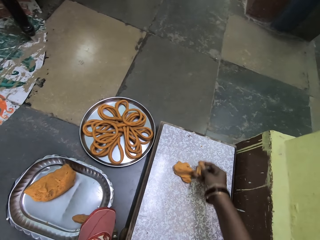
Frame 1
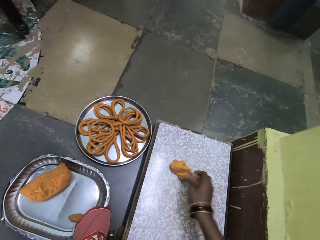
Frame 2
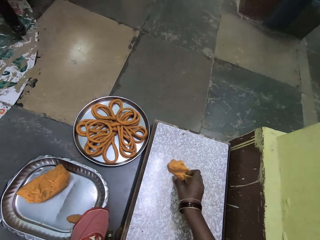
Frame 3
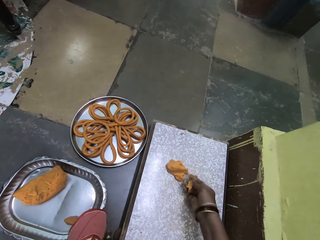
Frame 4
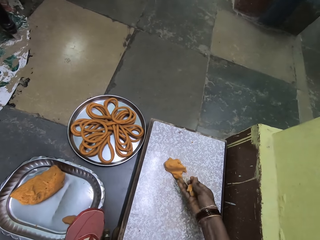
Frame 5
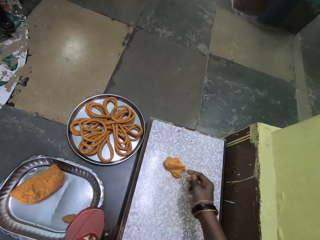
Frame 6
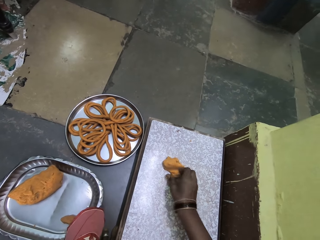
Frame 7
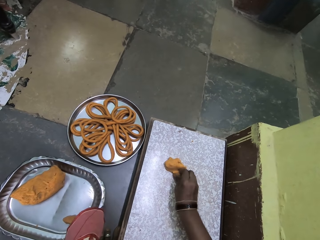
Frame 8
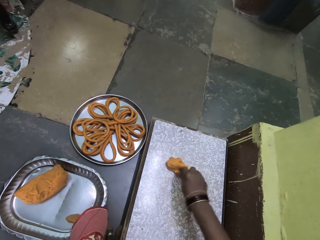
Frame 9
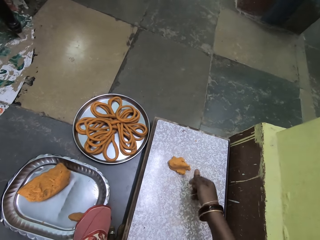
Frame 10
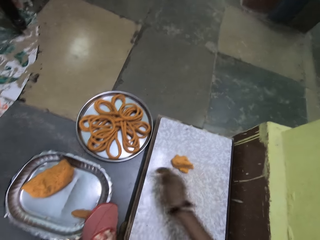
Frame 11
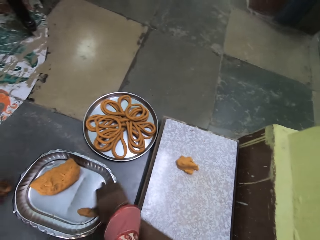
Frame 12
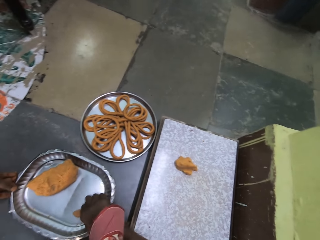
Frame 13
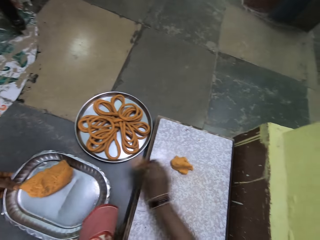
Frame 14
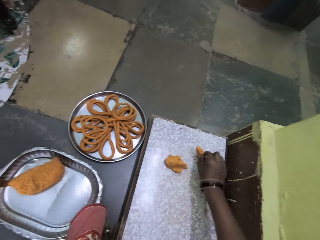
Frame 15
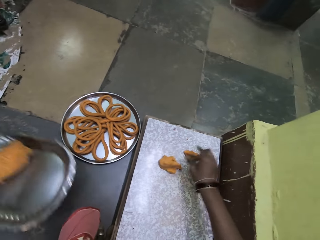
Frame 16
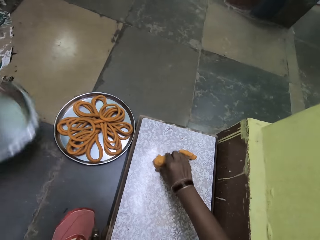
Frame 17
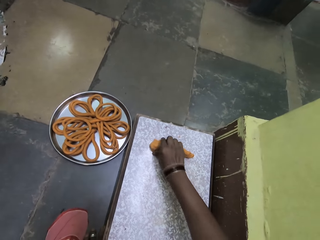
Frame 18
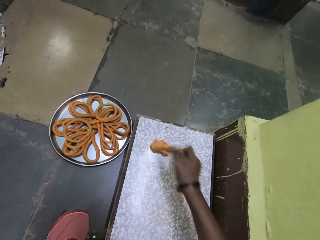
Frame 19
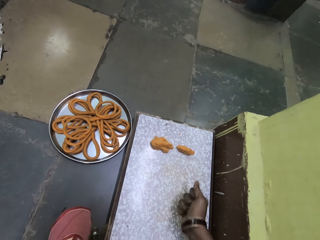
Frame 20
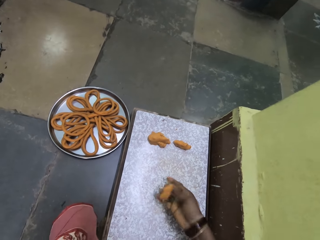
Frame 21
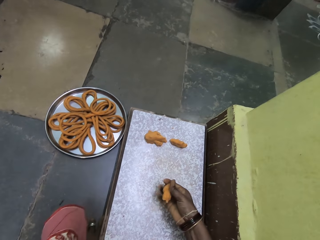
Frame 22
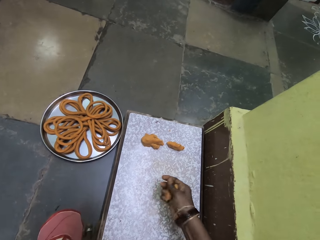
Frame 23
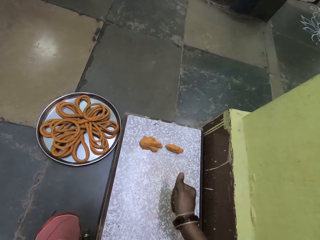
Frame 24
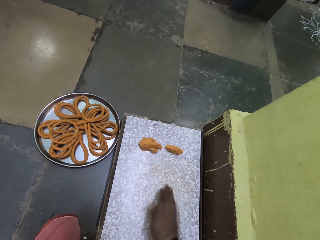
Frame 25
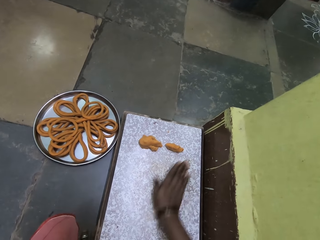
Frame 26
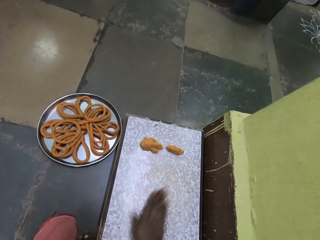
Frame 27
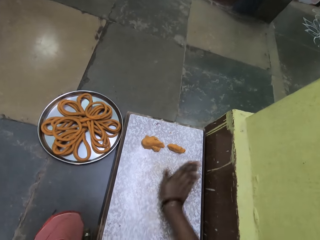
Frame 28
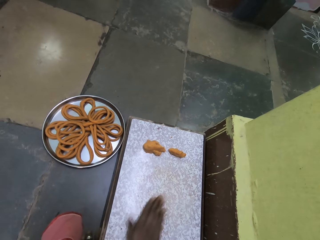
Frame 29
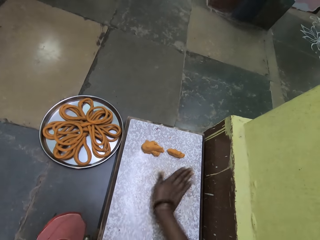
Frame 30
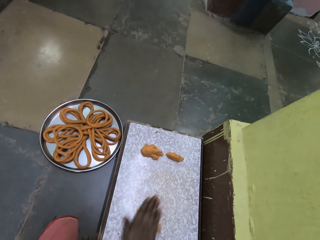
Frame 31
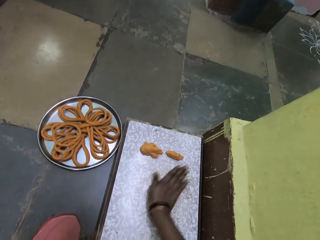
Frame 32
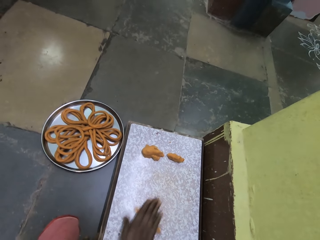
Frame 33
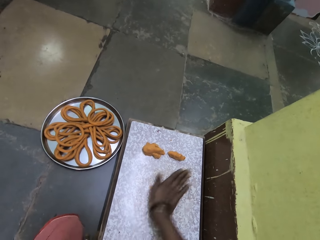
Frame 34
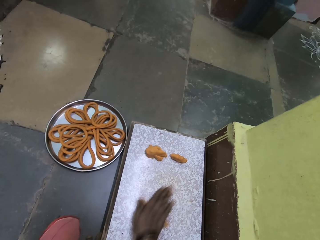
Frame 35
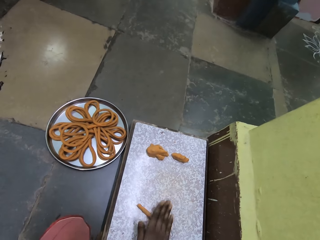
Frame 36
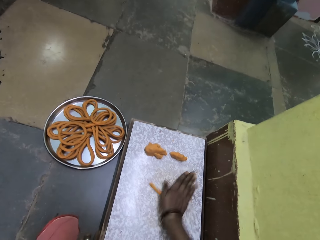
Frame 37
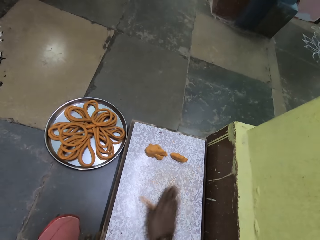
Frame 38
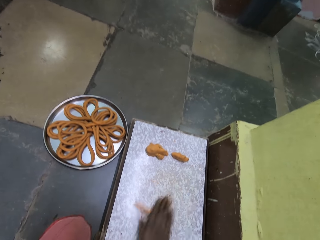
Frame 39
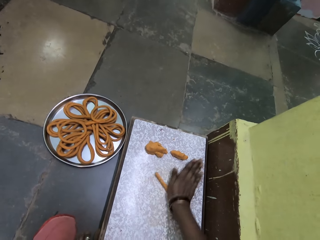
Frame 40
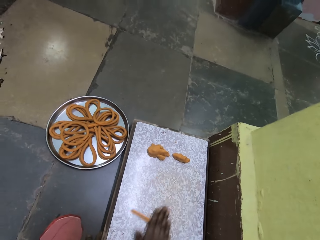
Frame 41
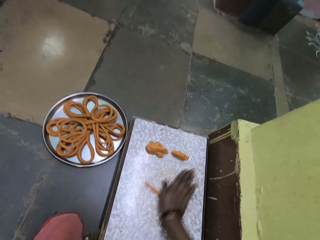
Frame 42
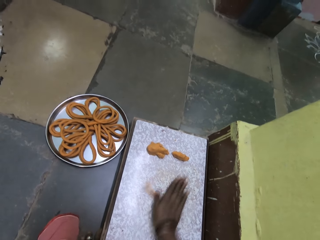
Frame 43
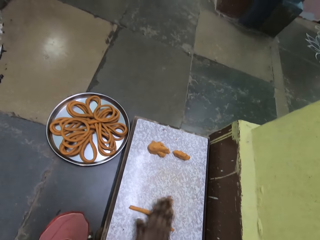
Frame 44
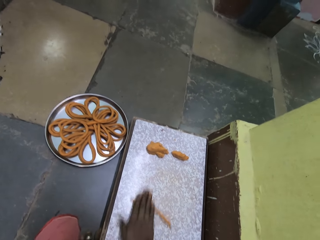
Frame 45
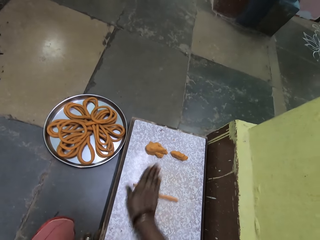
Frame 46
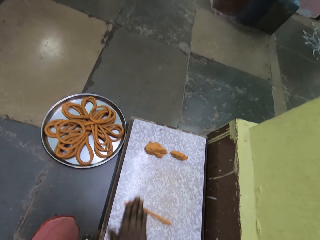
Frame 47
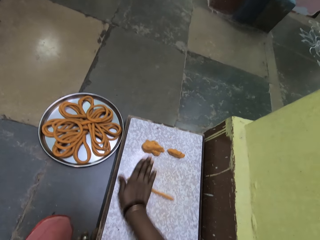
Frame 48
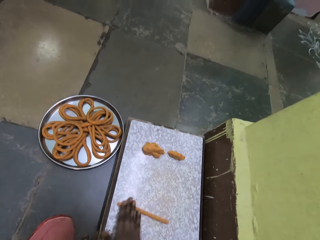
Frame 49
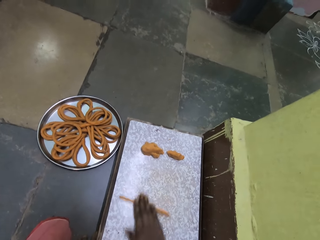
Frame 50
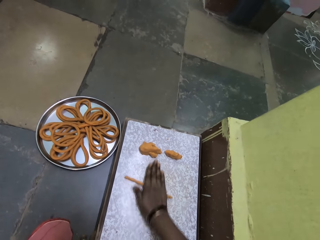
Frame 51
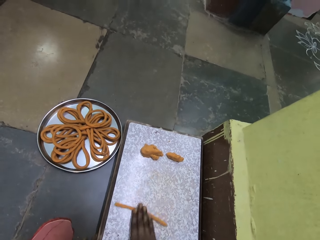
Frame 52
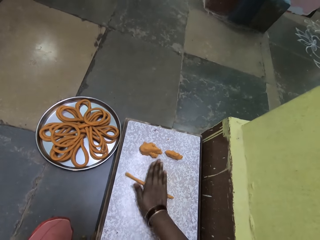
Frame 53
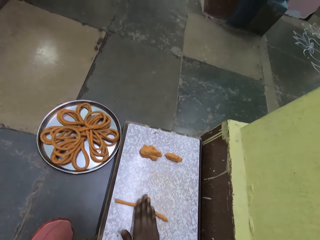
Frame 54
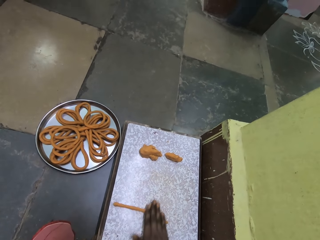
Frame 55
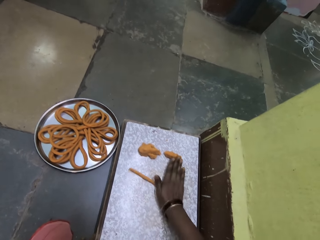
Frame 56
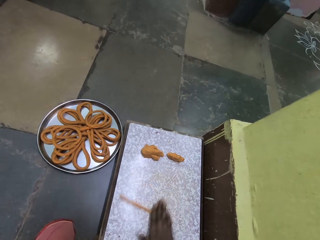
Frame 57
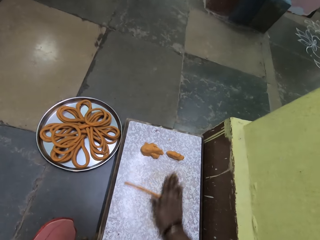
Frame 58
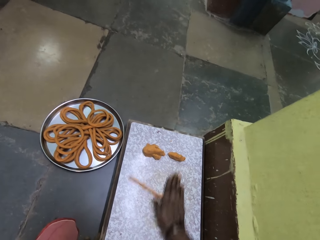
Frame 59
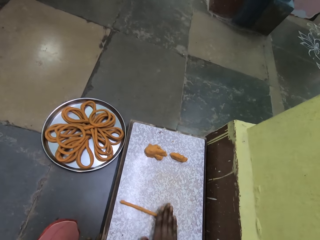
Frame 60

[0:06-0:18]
The camera wearer cuts the wheat dough. They cut the wheat dough again. They pick up the wheat dough with her right hand. They rub the dough against his right hand. They roll the wheat dough.

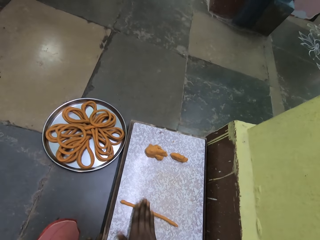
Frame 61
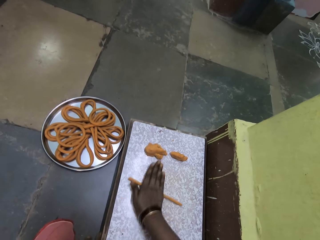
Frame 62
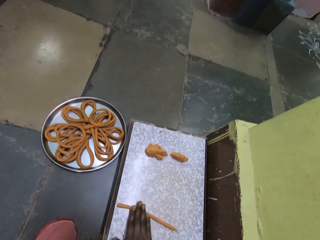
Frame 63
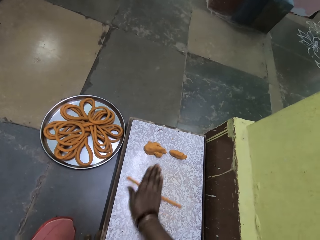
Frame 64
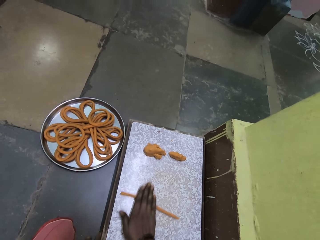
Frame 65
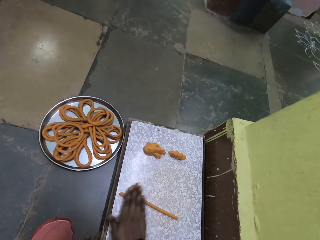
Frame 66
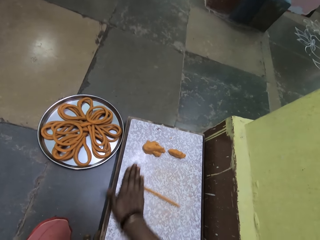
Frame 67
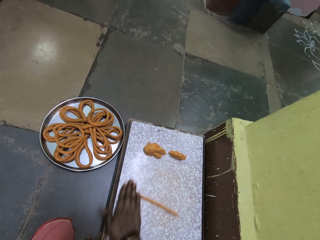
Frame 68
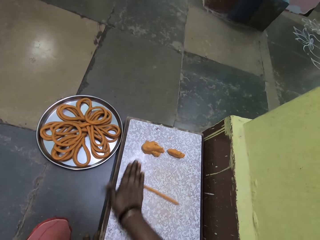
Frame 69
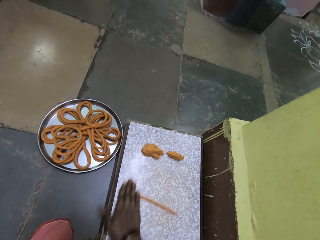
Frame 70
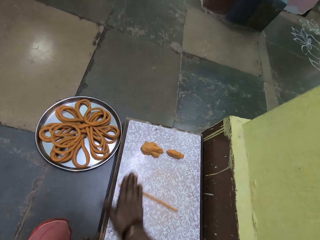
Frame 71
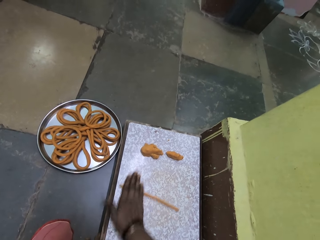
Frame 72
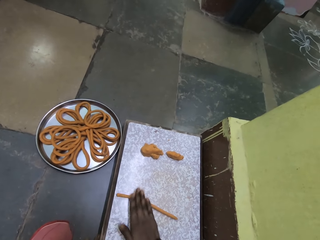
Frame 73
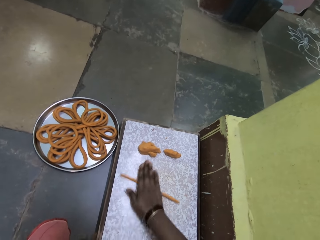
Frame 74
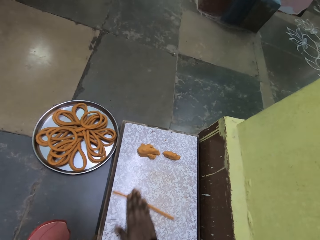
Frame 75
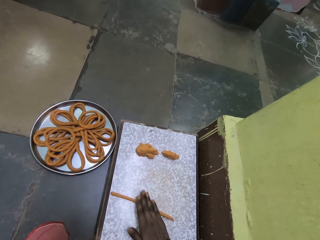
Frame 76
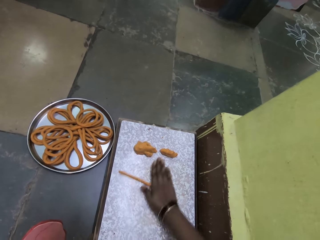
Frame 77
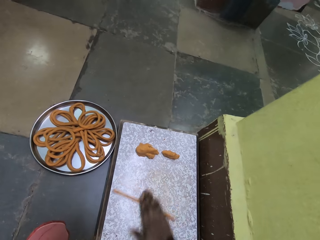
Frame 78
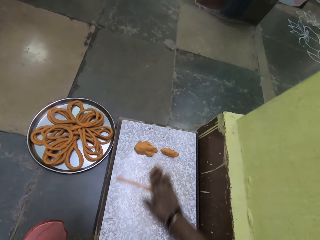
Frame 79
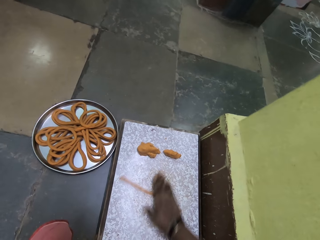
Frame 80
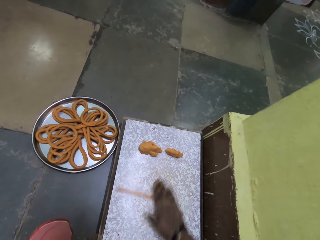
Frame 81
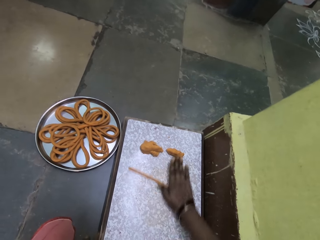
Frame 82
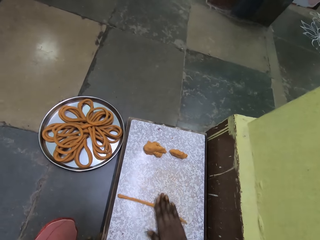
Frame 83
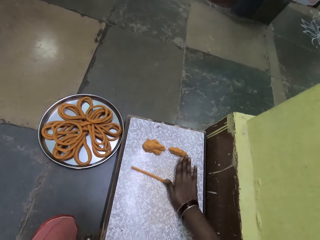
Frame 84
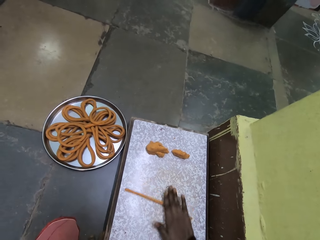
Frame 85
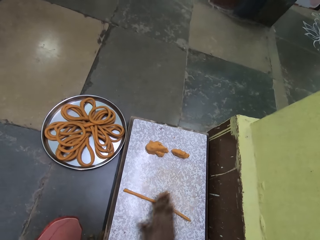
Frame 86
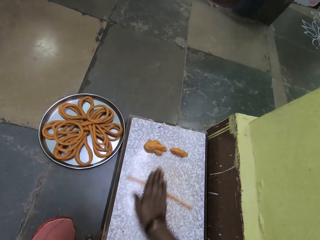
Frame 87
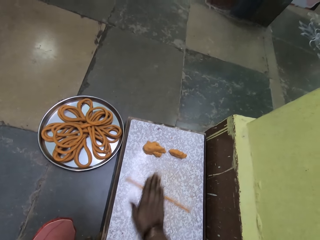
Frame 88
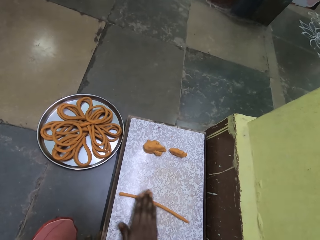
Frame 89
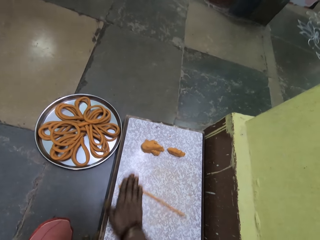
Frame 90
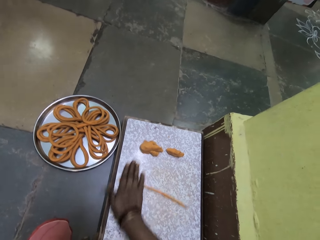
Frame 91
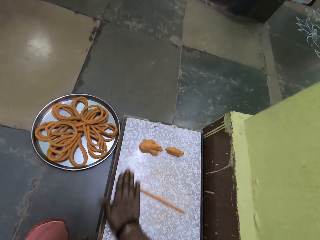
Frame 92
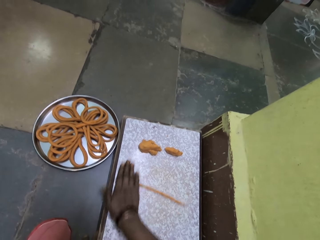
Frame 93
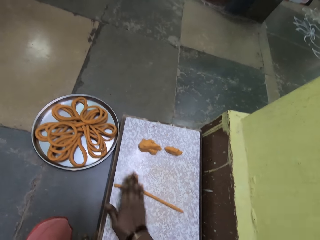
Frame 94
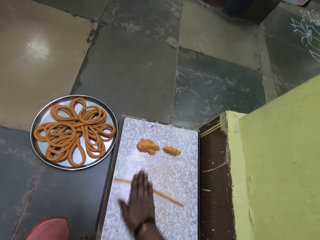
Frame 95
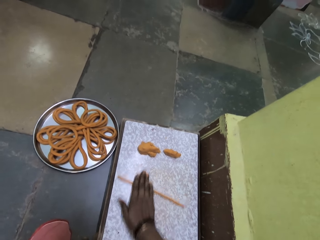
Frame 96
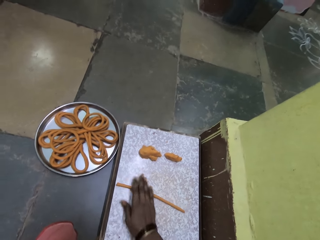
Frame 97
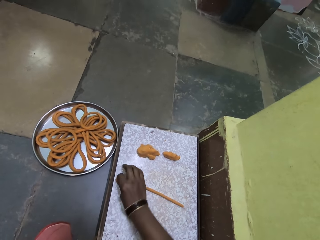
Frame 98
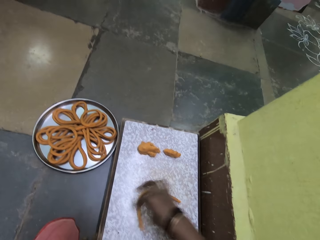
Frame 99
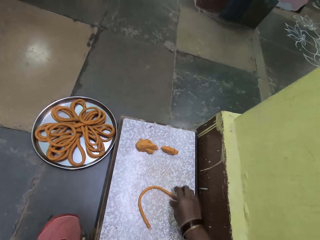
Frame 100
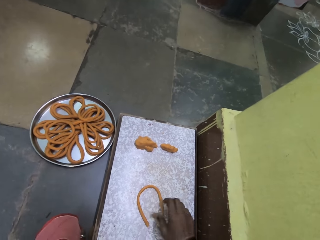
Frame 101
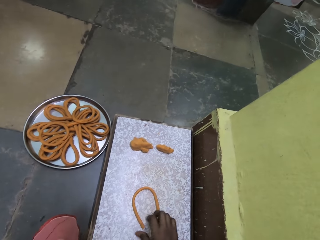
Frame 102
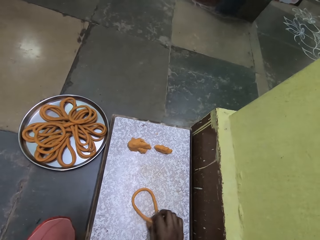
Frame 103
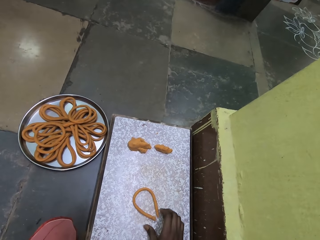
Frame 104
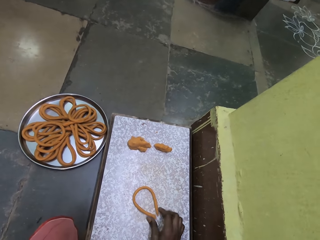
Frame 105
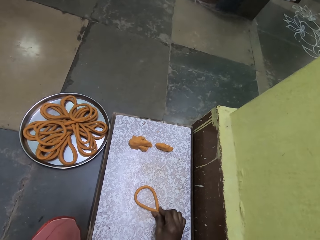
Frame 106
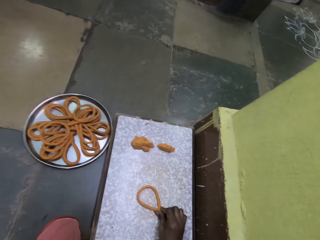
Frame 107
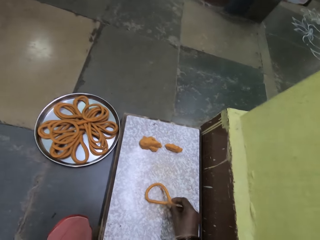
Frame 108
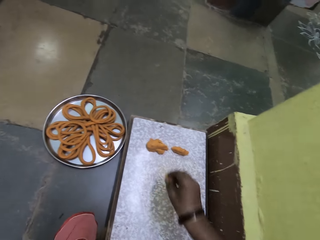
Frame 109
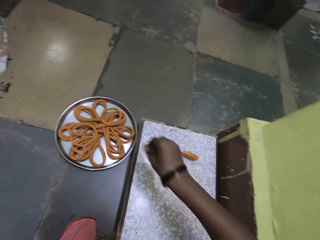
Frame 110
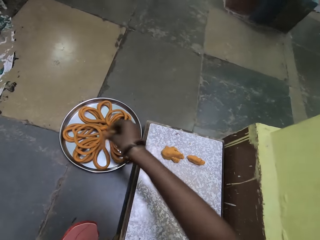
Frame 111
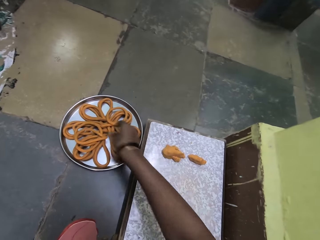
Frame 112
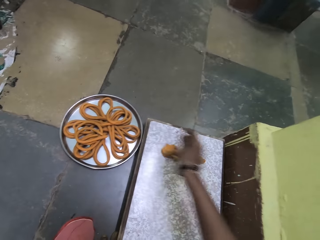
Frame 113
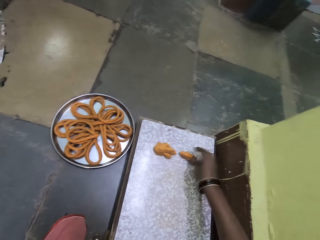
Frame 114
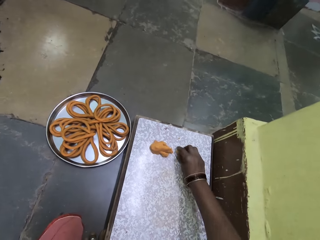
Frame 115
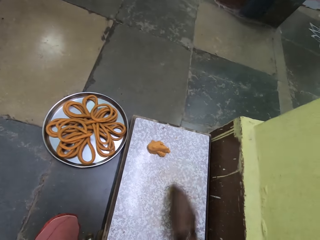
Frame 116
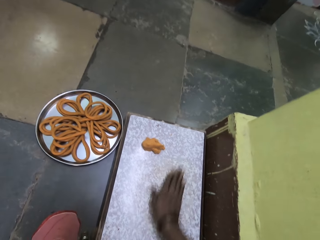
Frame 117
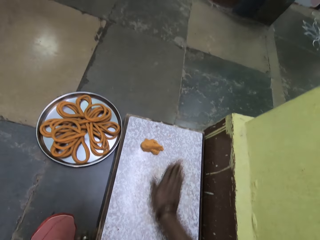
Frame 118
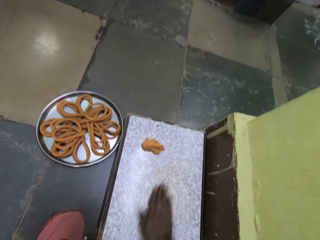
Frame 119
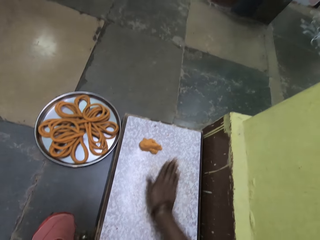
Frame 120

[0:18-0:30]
The camera wearer talks to a person. They pick up the dough with her right hand. They fold the wheat dough. They drop the dough with her right hand. They put the spaghetti on the platter. They rub the dough against his right hand. They pick up the wheat dough. They talk to the person. They roll the wheat dough.
